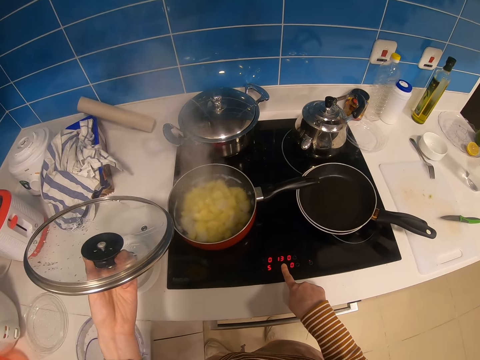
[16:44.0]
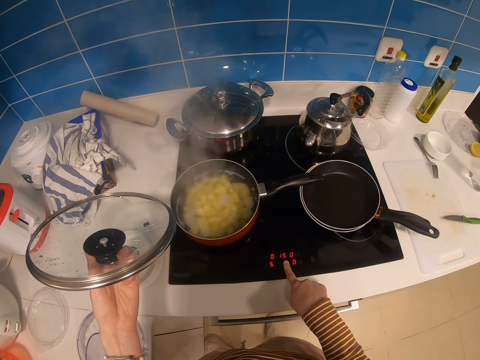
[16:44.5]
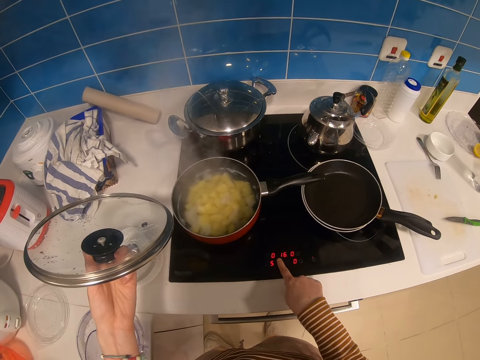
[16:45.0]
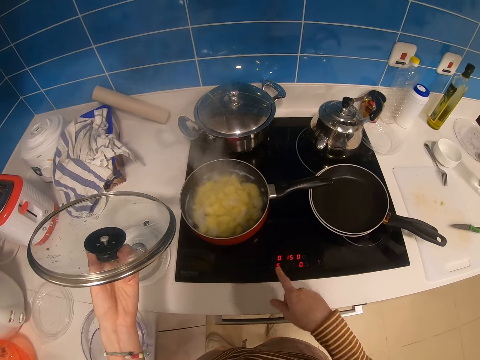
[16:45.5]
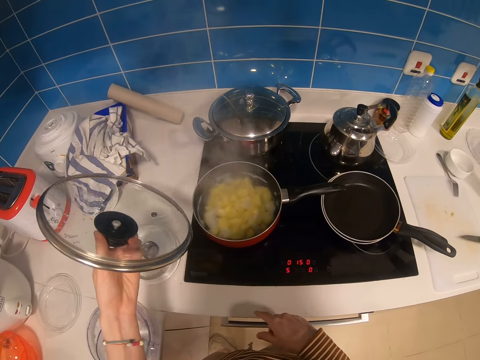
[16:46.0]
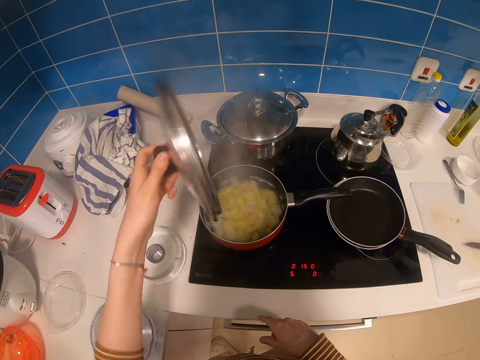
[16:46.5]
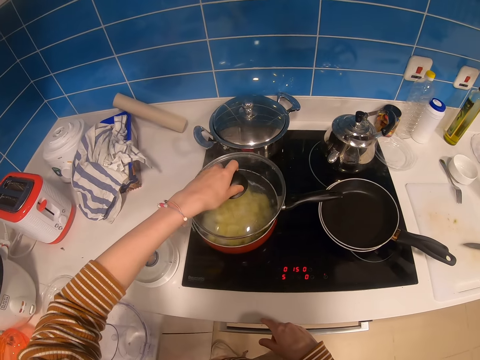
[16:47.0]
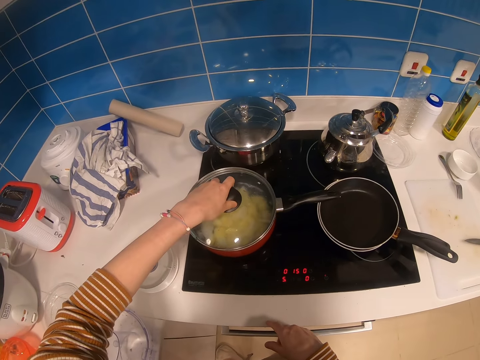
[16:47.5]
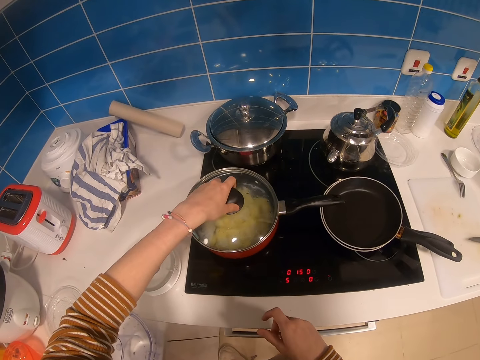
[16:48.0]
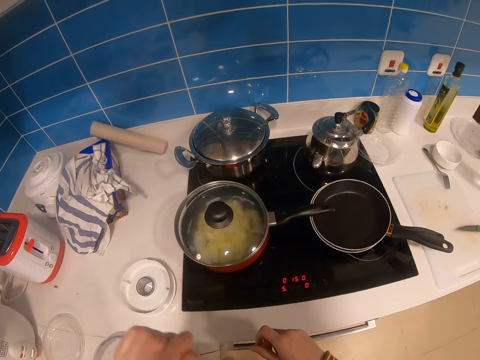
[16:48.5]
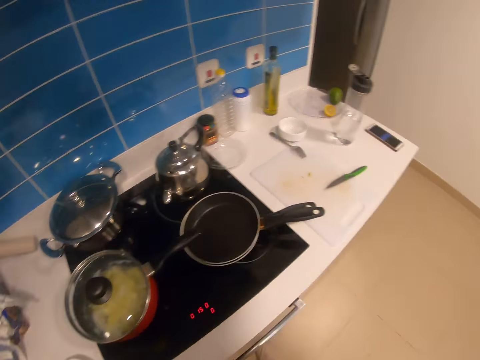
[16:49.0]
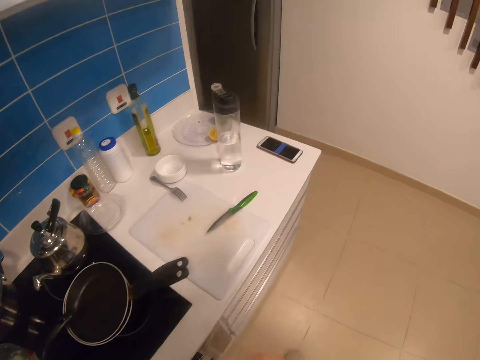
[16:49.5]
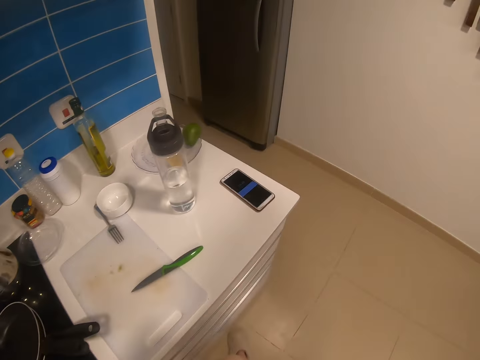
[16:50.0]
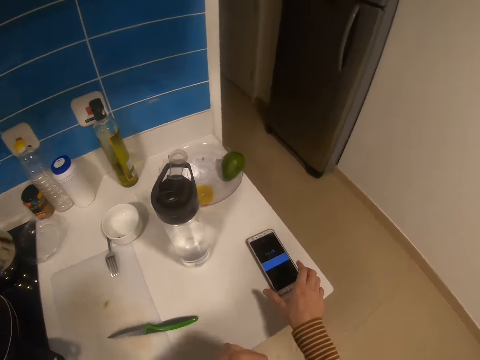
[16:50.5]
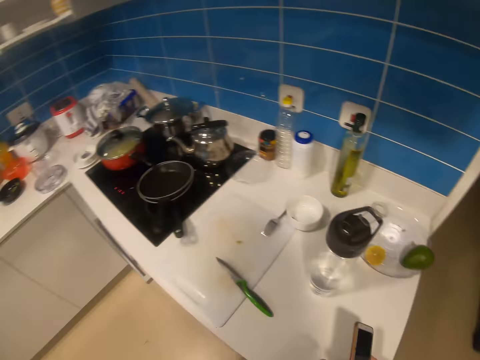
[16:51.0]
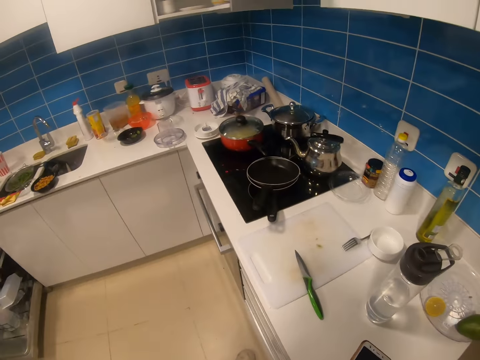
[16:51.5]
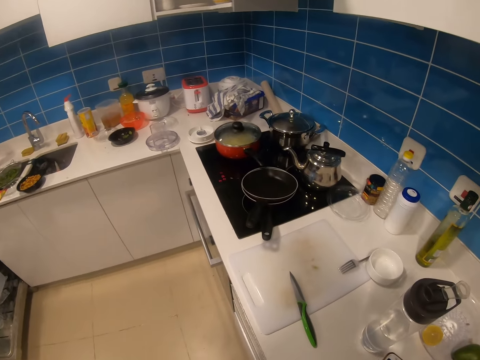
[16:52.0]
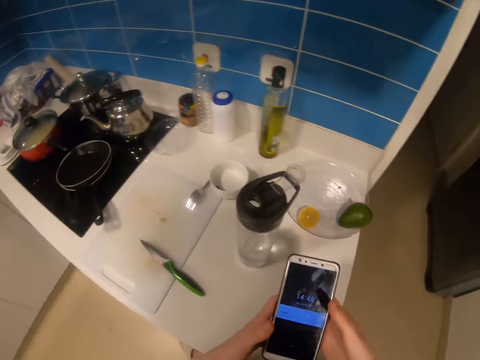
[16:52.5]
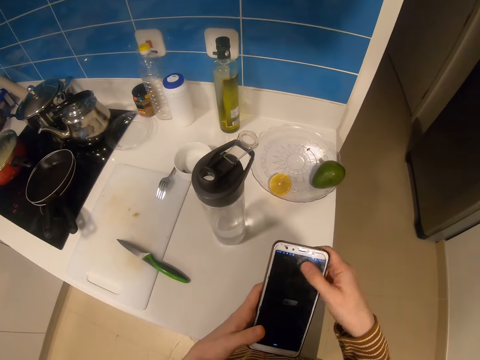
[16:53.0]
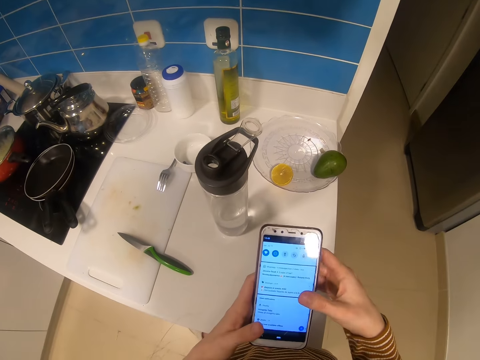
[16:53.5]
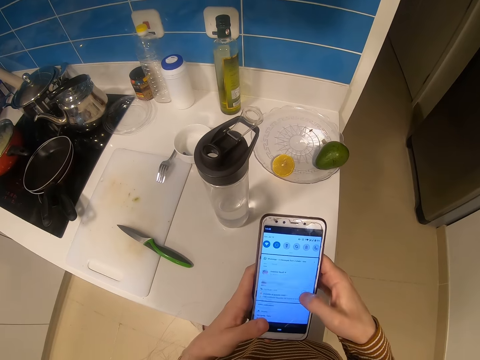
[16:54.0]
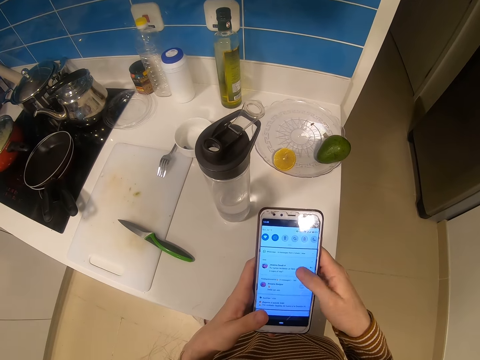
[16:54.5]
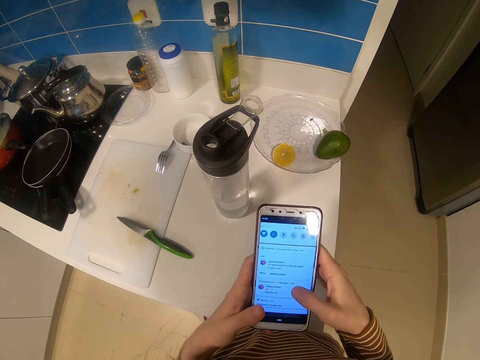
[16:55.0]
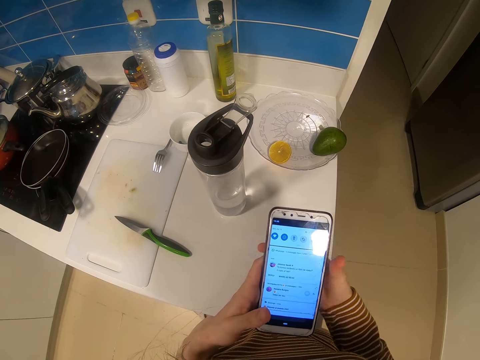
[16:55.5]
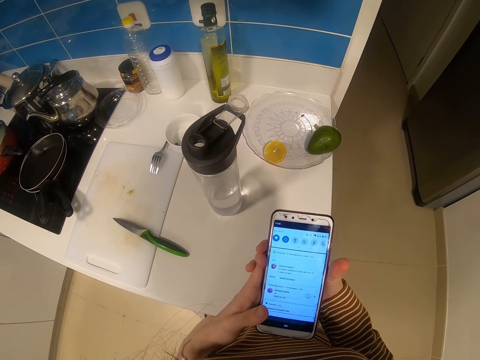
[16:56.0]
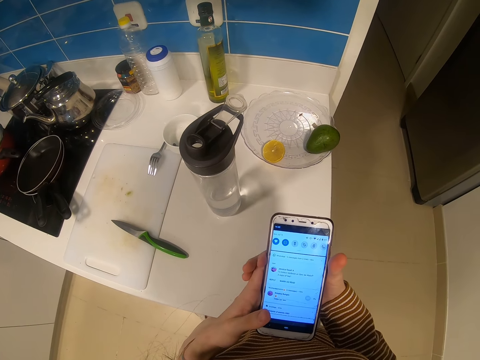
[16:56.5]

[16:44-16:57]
The camera wearer puts his right hand on the cooker. He presses the cooker. He puts the lid on the cooking pan with the left hand. He picks a phone with the right hand. He holds the phone with both hands. He uses the phone.

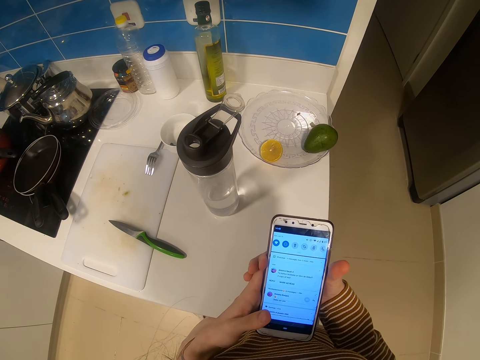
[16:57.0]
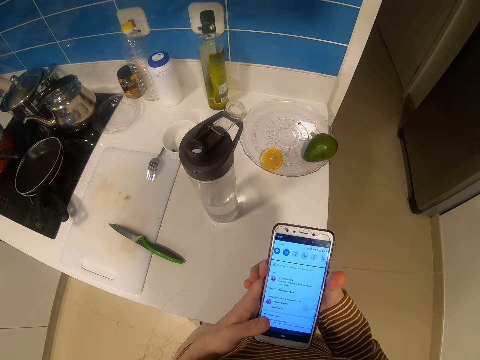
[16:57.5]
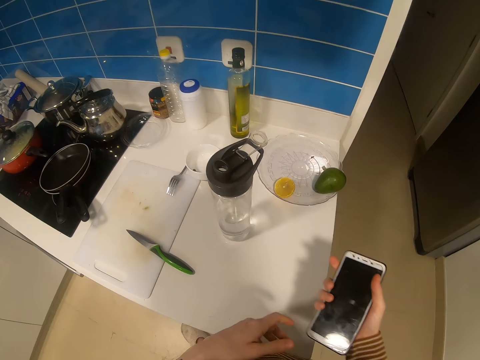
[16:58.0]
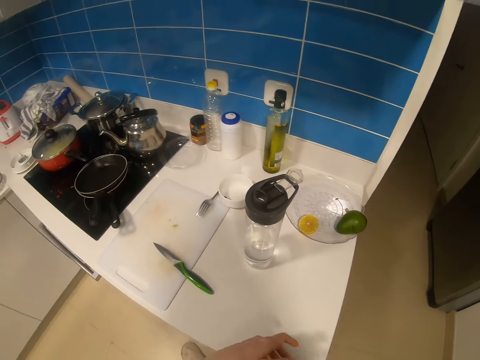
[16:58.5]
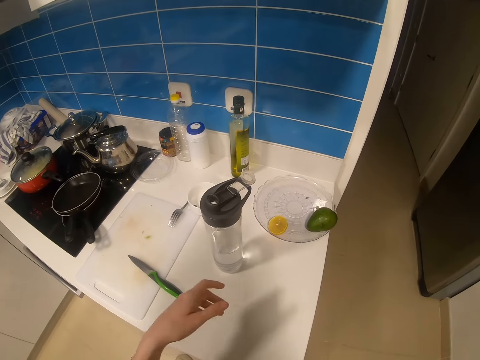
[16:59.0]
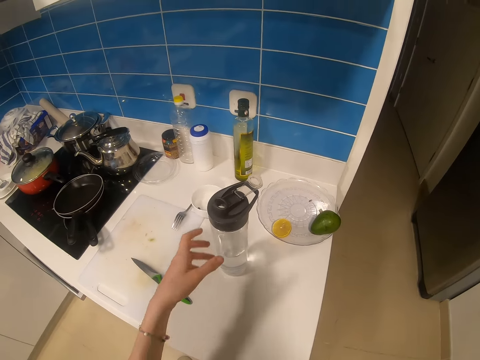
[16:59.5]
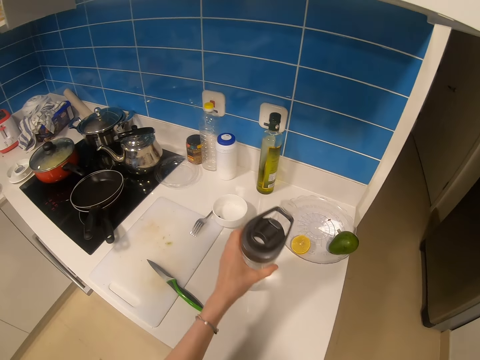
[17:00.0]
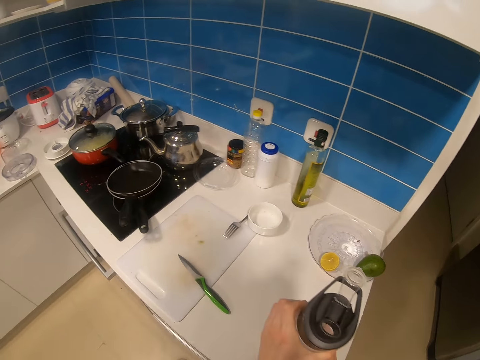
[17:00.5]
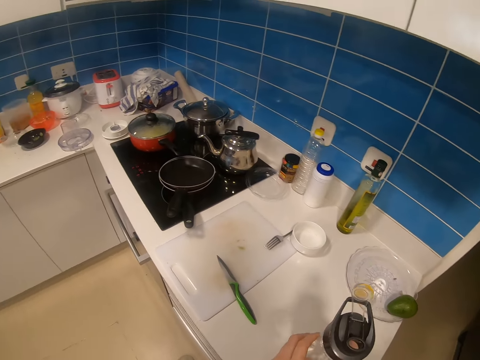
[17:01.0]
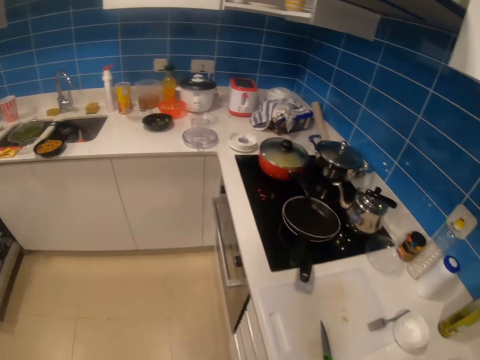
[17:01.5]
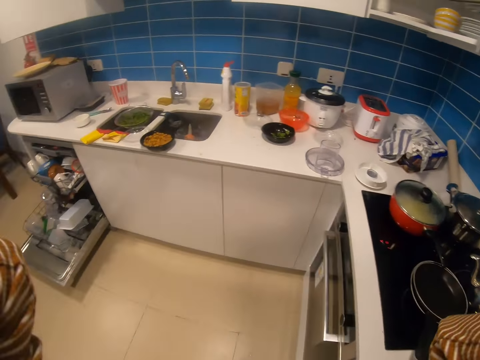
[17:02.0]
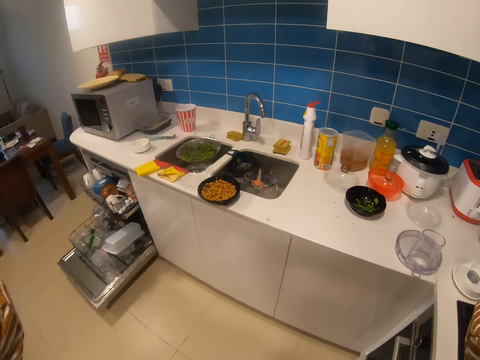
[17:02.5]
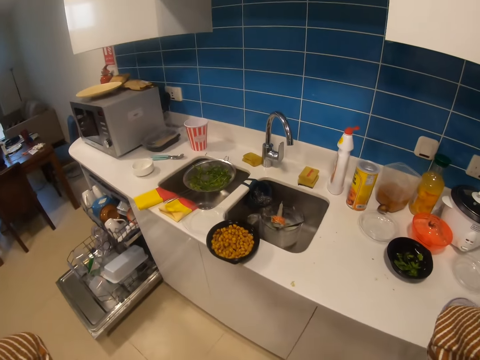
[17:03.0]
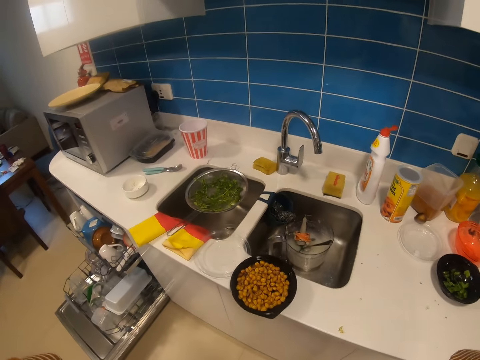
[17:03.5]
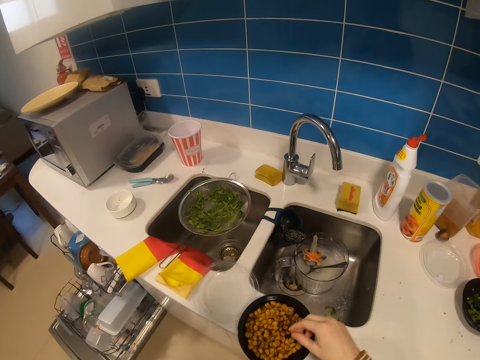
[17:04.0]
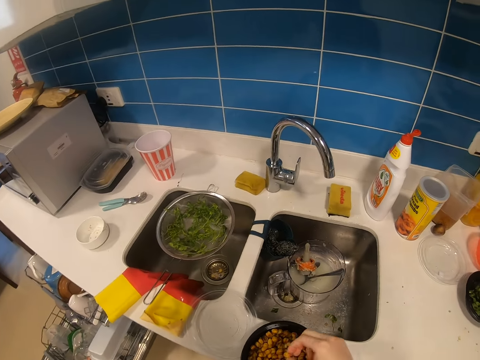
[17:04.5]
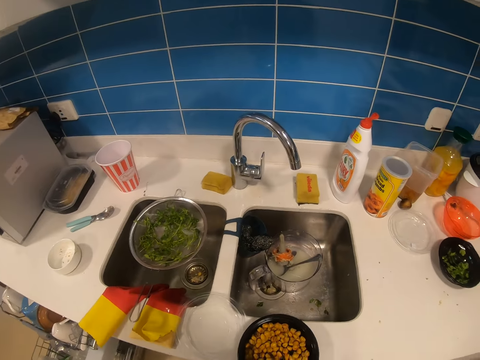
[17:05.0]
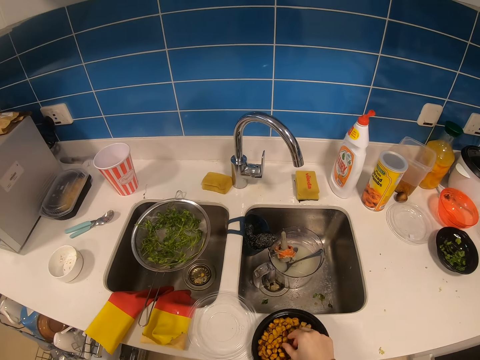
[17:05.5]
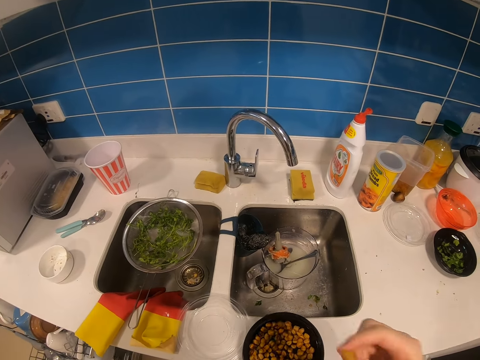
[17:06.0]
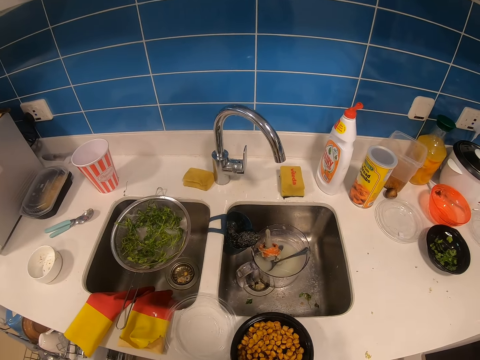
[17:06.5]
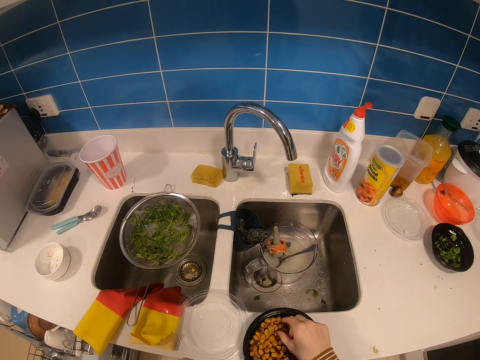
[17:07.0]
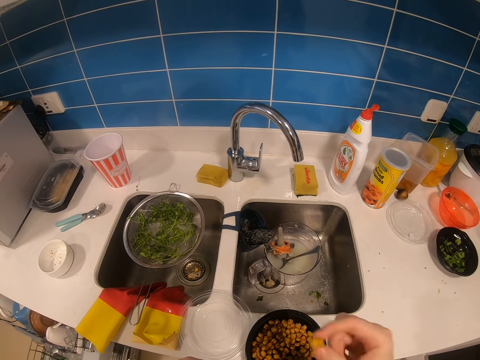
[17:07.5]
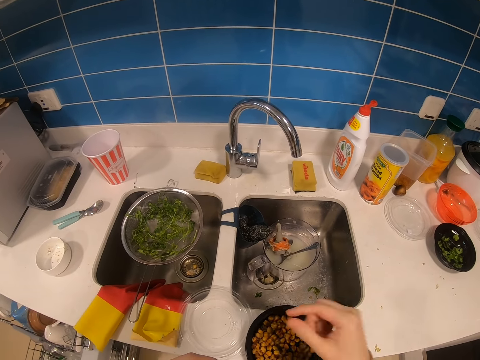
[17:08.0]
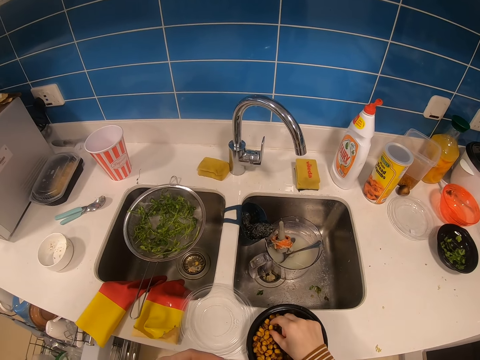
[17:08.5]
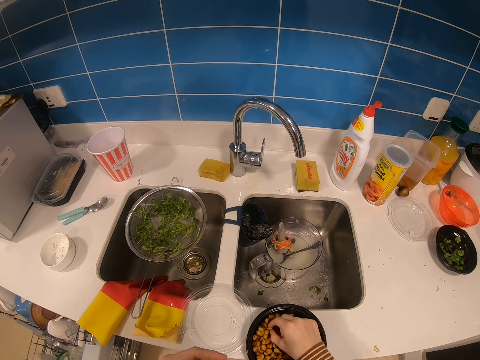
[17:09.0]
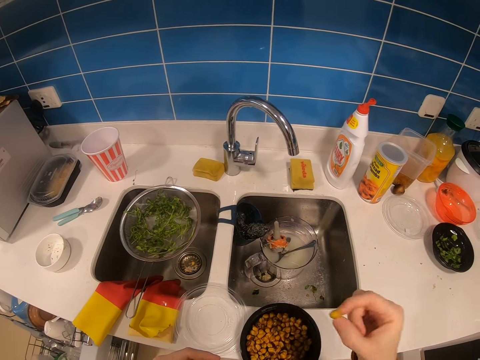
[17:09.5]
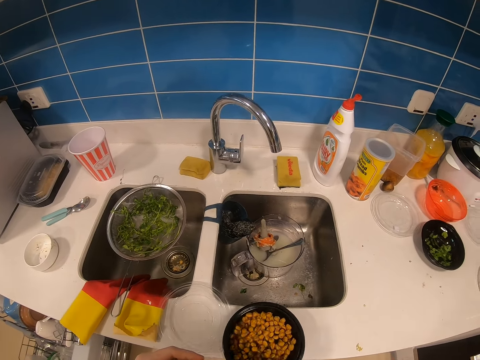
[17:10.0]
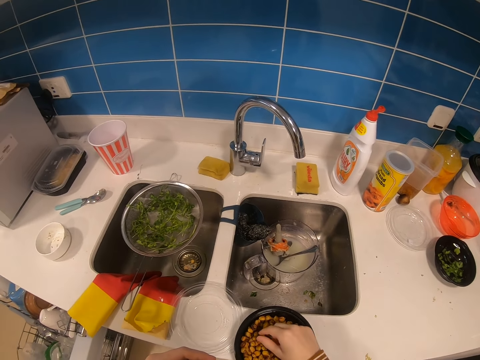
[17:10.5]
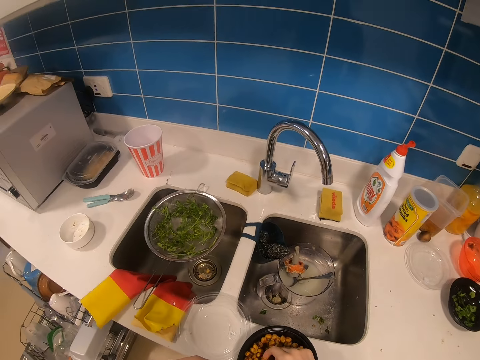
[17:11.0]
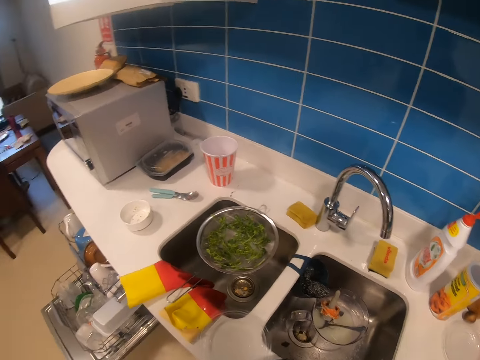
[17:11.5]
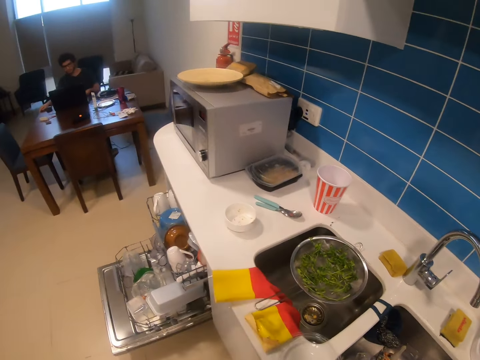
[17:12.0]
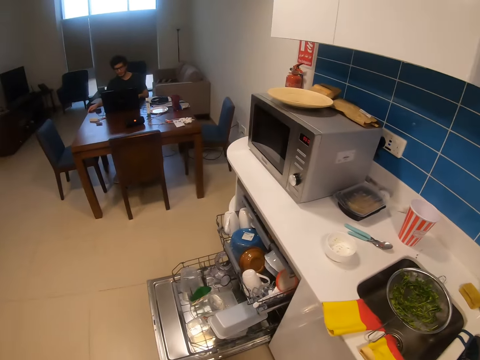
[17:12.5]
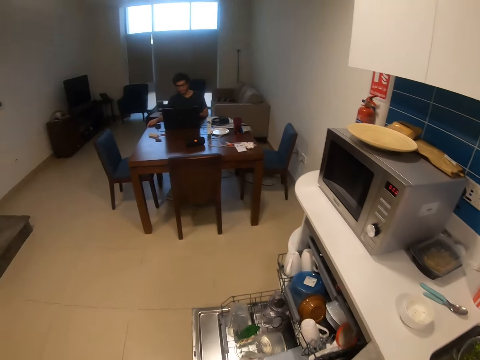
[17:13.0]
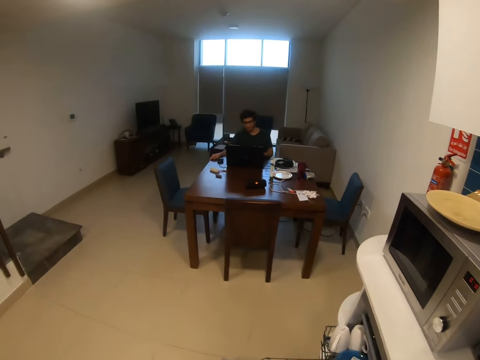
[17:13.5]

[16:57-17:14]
The camera wearer locks the phone. They put the phone in the pocket with the right hand. They pick a water bottle with the left hand. They put the water bottle on a kitchen counter. They touch the camera. They pick nuts or snacks from the dish with the right hand. They eat a snack. They pick a snack and eat the snack. They pick a snack. They pick a snack again. They eat nuts from the dish with the right hand. They pick a snack.
